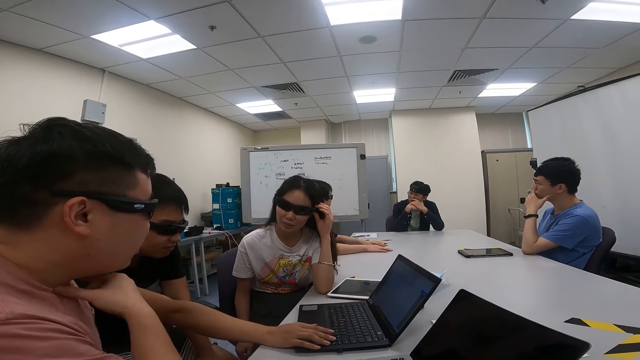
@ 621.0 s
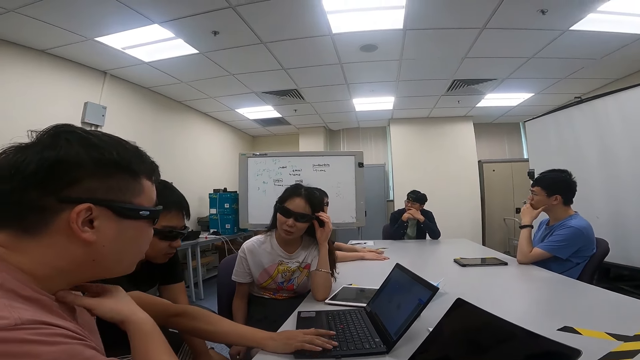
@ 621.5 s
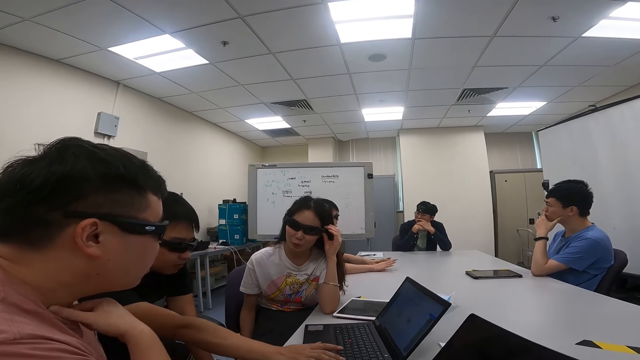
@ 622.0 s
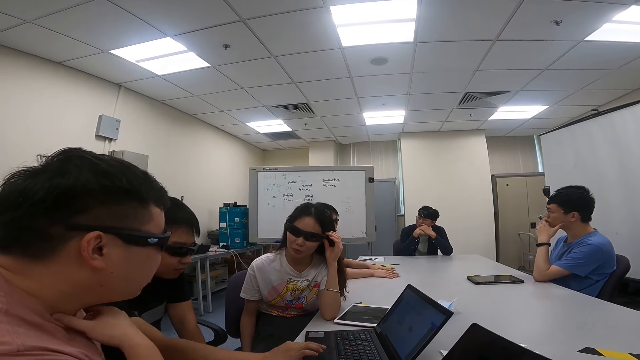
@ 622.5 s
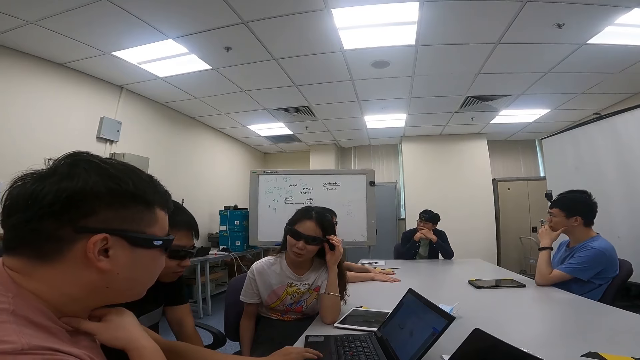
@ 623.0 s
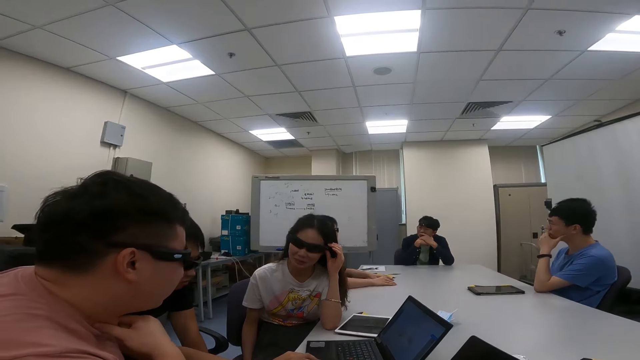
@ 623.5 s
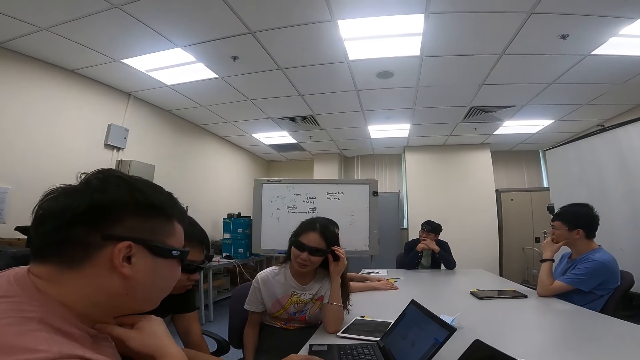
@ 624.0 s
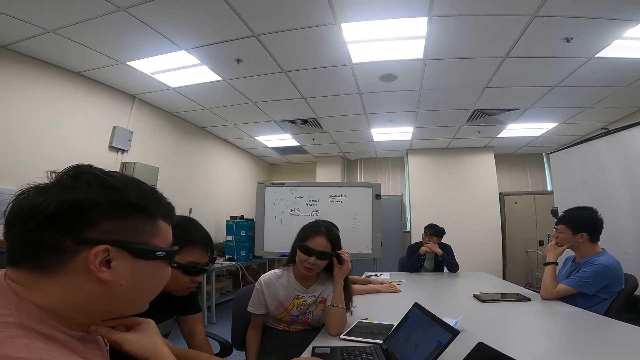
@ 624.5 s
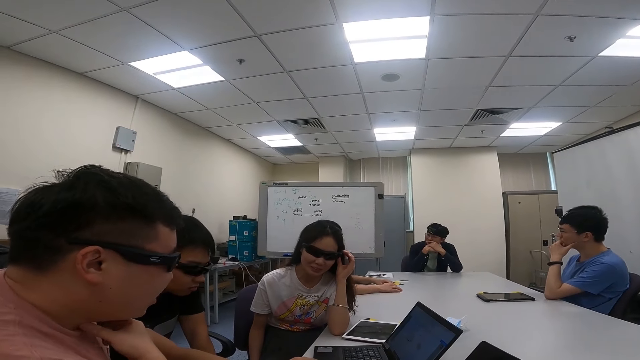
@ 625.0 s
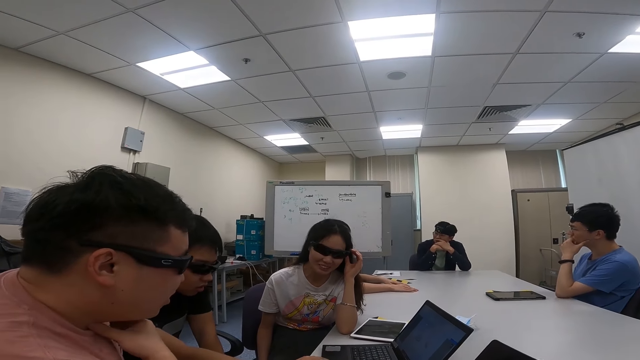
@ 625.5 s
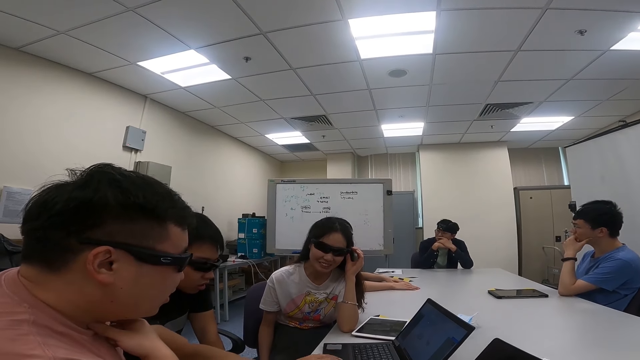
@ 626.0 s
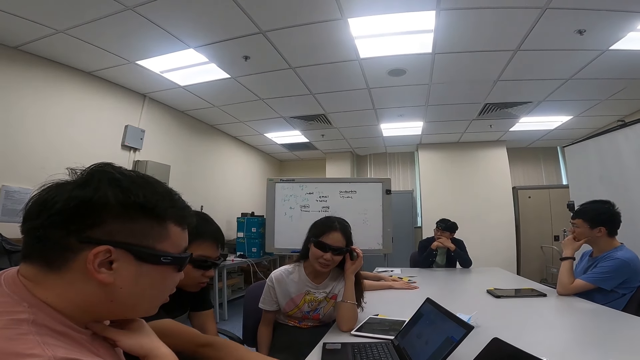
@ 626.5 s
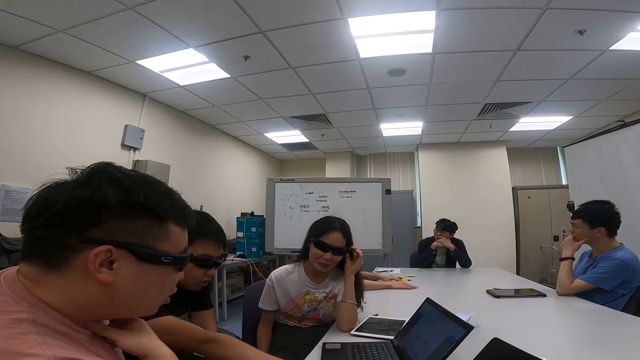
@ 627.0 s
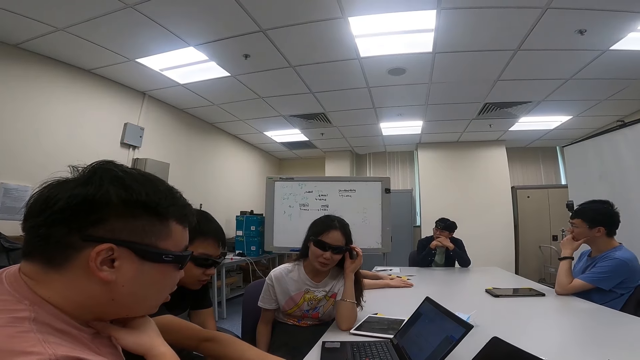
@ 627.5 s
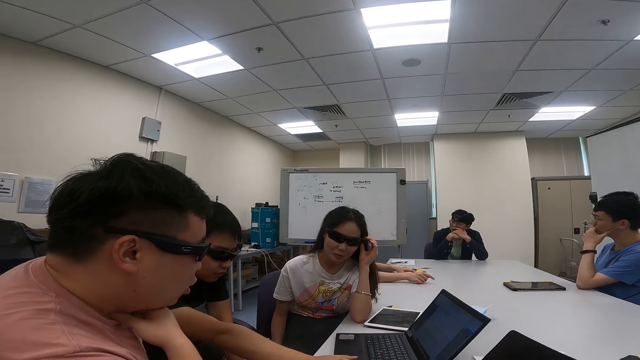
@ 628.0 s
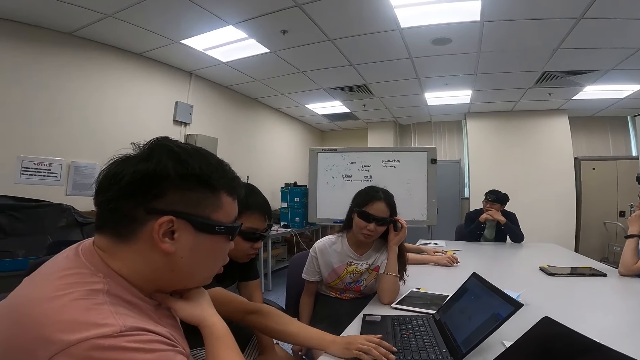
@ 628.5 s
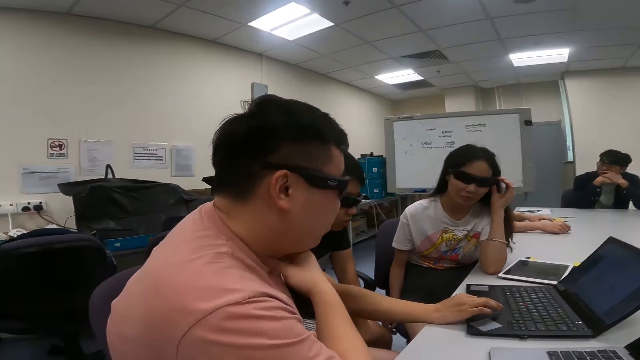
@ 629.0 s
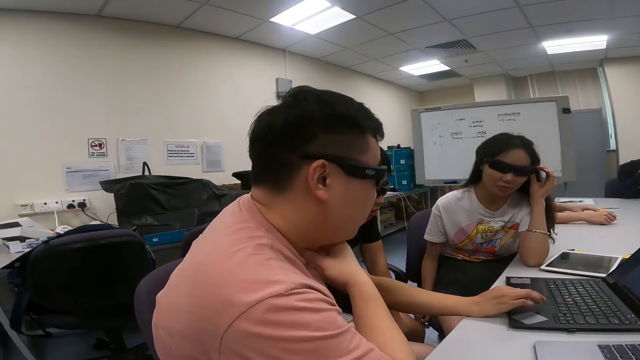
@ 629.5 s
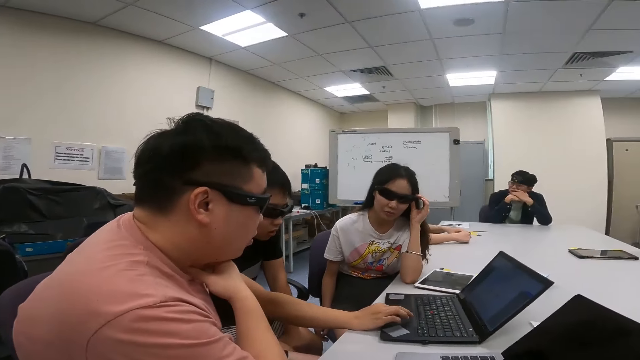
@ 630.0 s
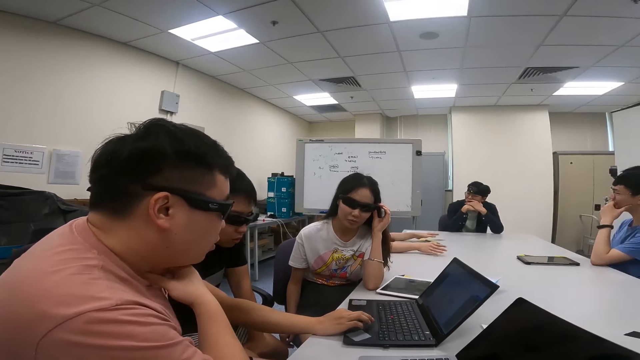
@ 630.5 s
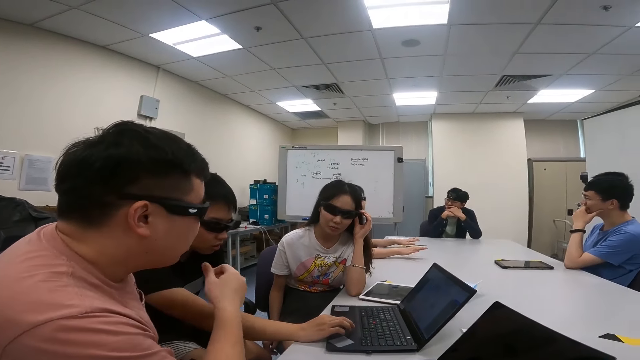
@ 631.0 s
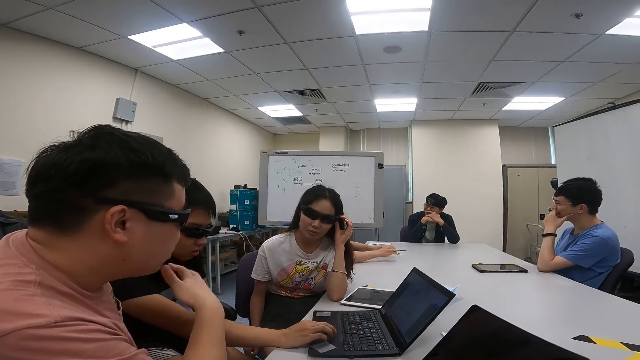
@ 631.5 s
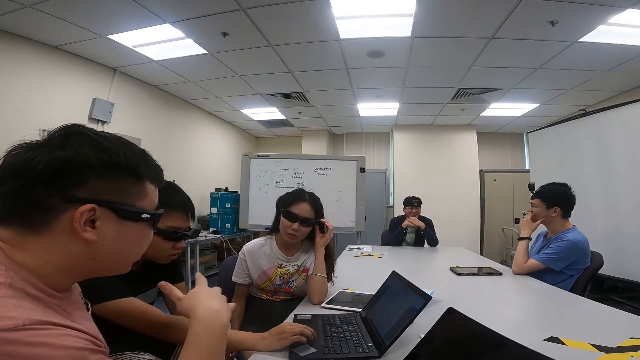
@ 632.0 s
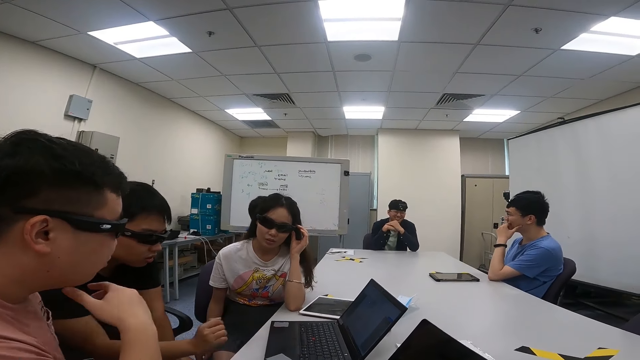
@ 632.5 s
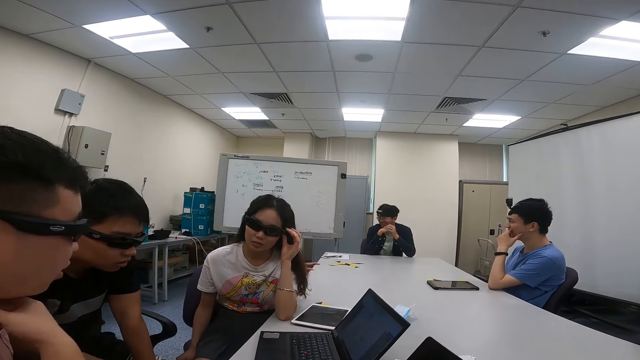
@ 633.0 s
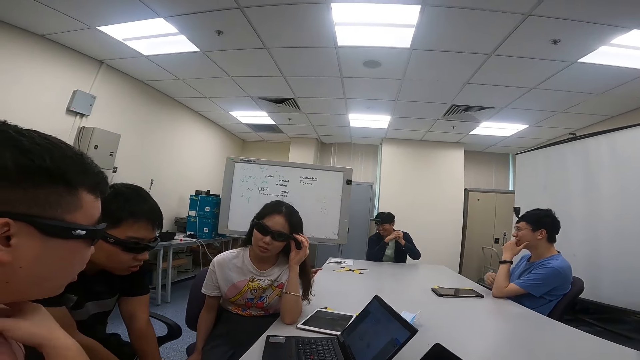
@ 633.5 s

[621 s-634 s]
A man types on the laptop. The man presses the laptop as they converse.

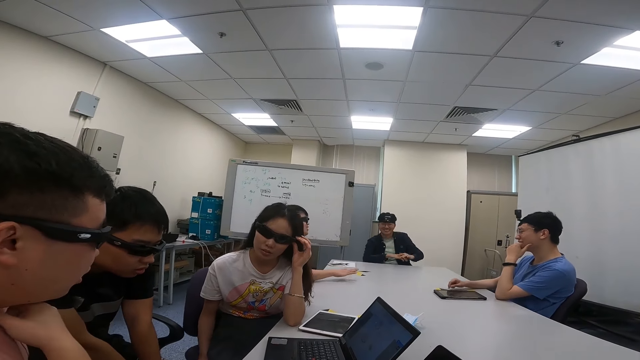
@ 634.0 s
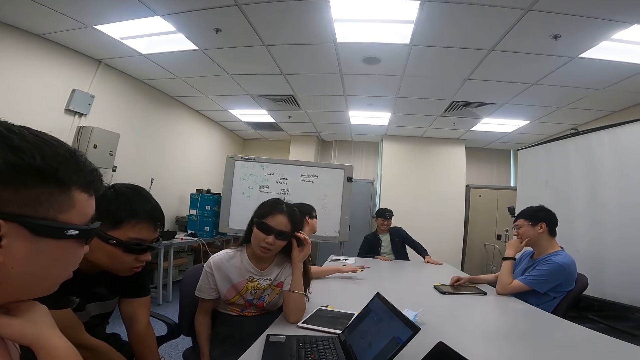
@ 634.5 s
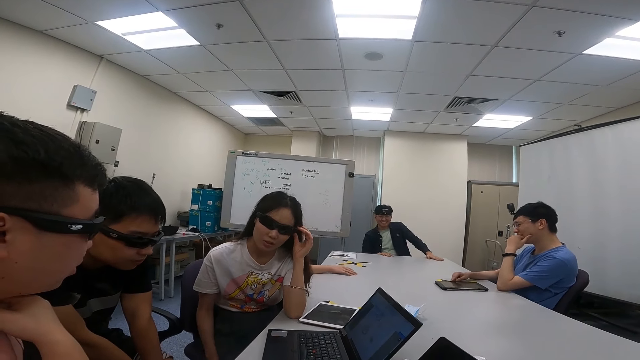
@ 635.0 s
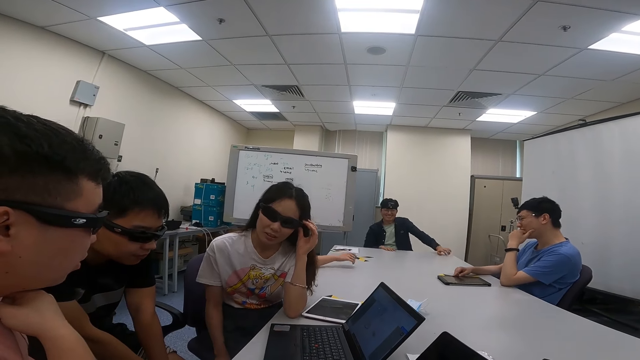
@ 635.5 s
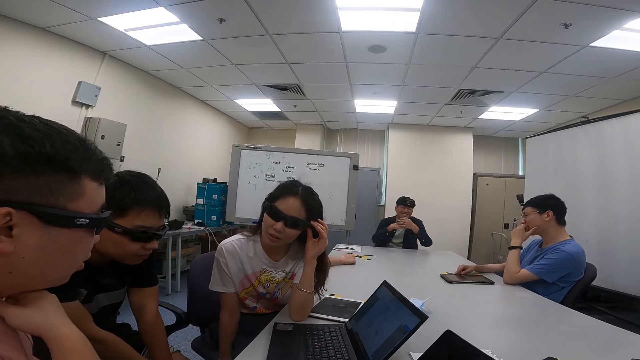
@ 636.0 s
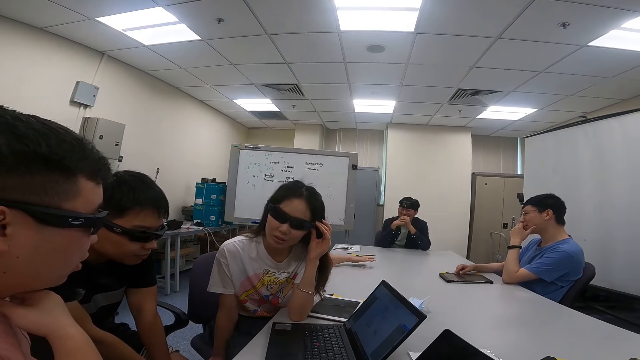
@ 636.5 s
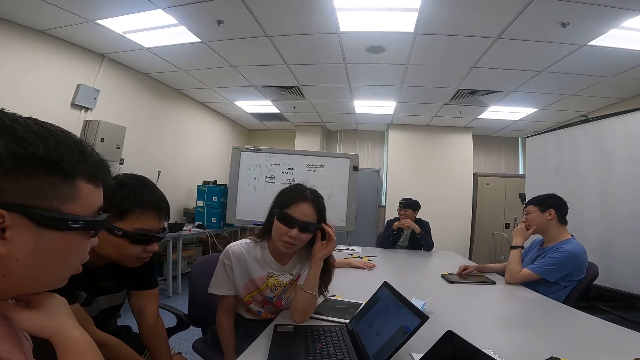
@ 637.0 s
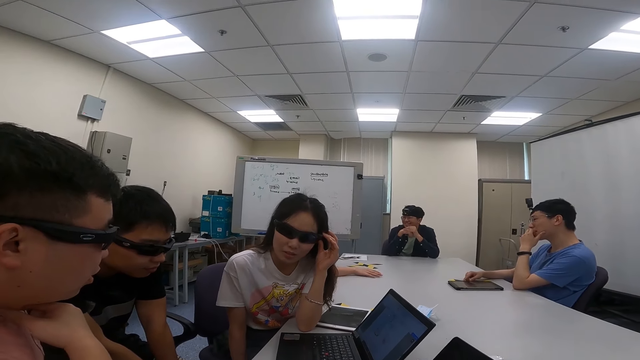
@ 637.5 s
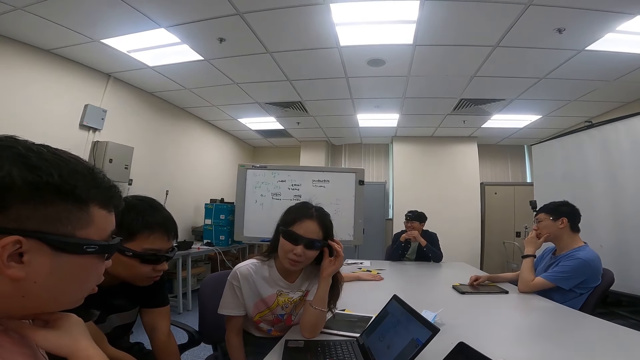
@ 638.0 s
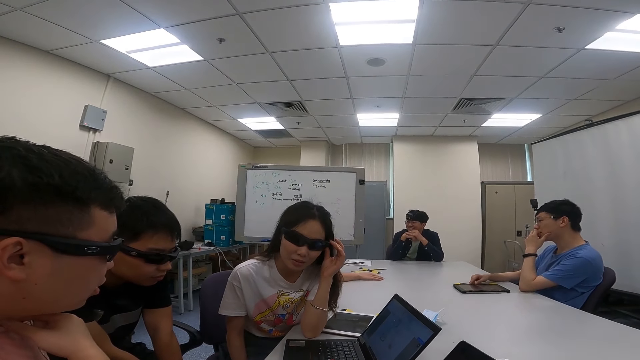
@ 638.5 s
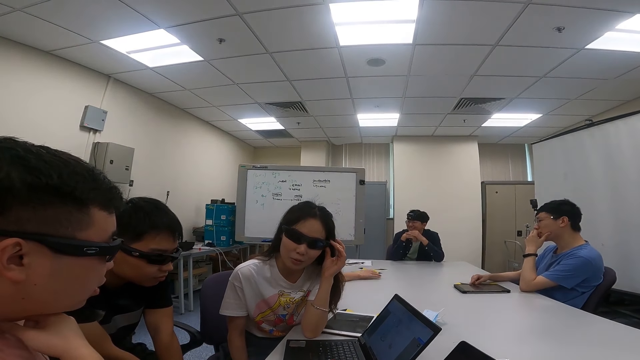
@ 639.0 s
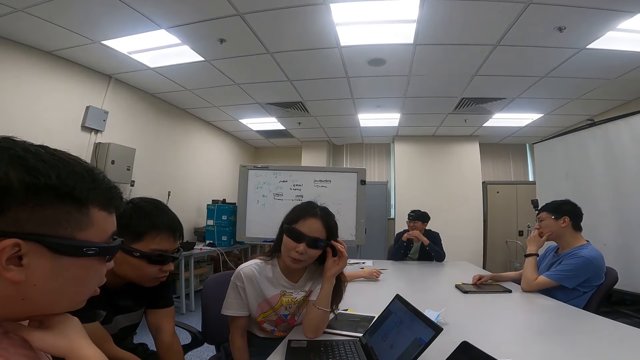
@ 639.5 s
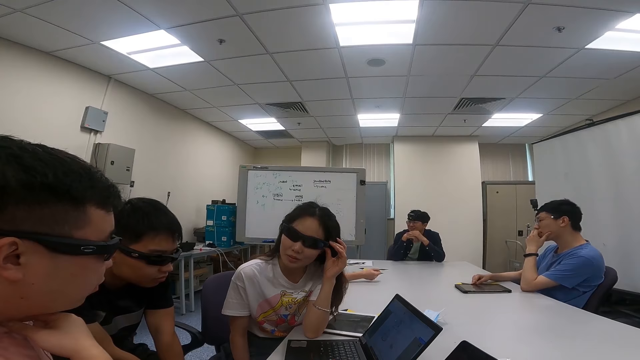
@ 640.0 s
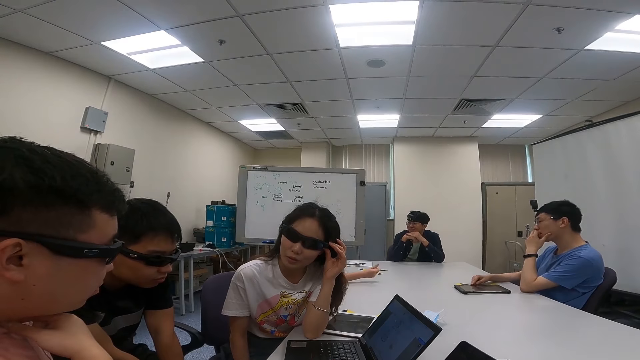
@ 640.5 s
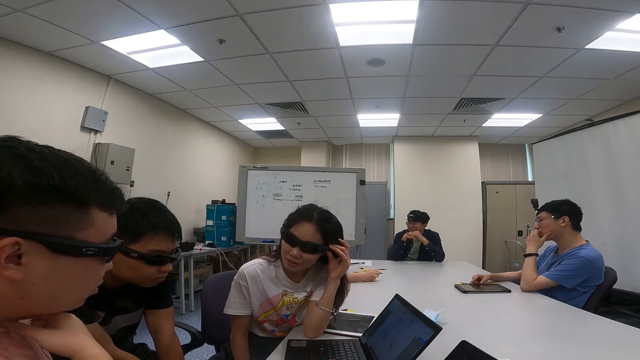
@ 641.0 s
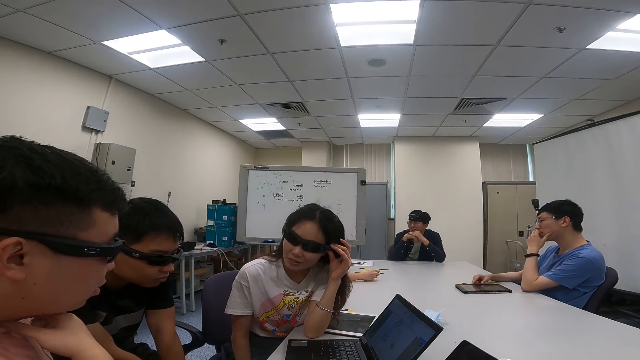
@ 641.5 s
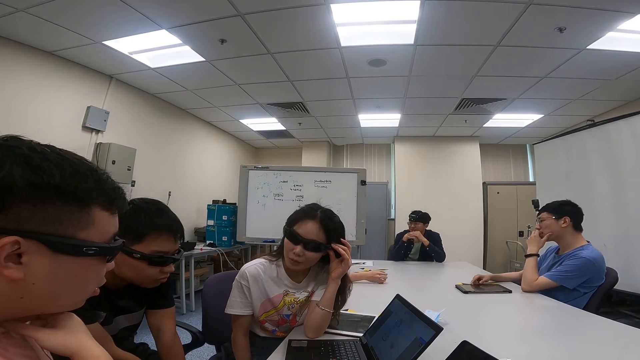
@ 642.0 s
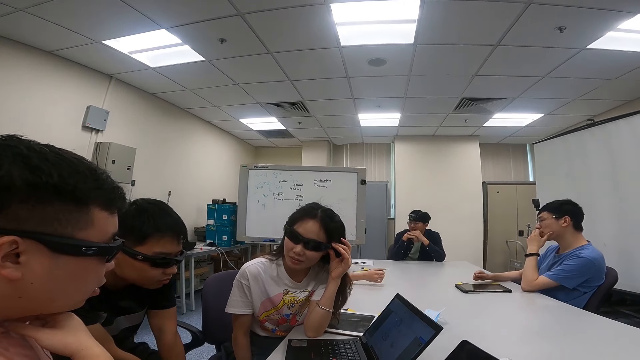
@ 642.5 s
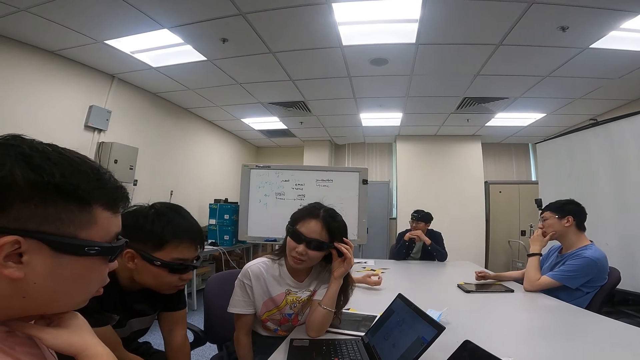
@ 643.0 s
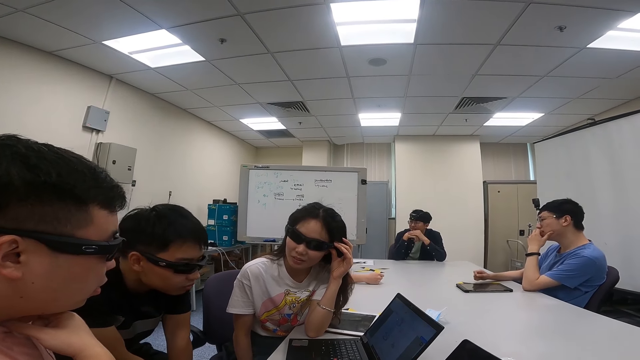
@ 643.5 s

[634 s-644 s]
A person talks to another person.
